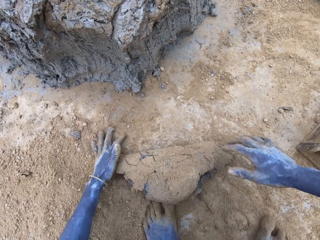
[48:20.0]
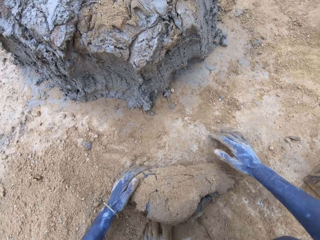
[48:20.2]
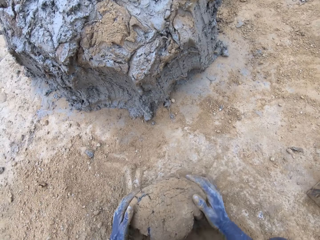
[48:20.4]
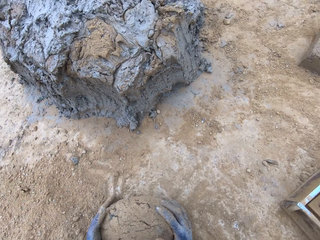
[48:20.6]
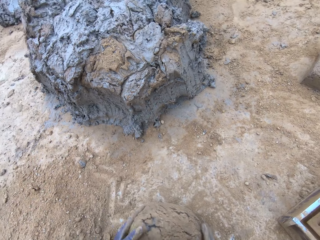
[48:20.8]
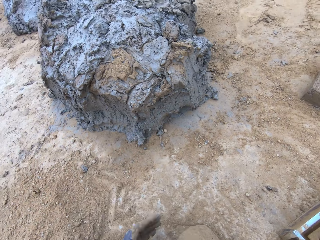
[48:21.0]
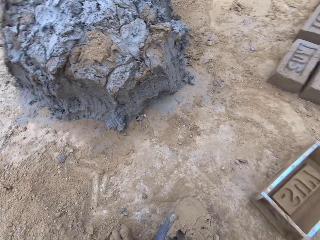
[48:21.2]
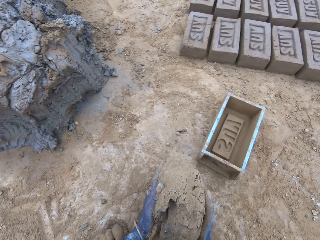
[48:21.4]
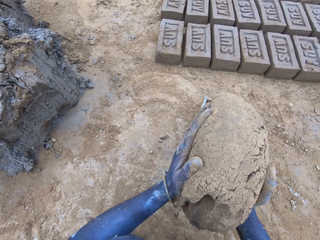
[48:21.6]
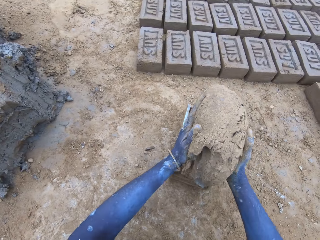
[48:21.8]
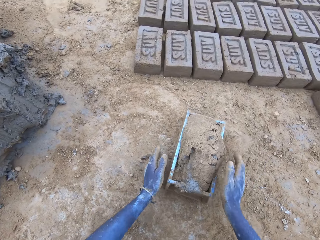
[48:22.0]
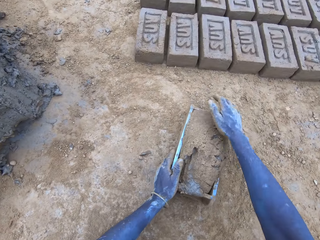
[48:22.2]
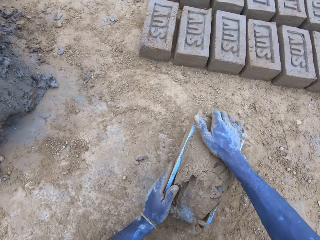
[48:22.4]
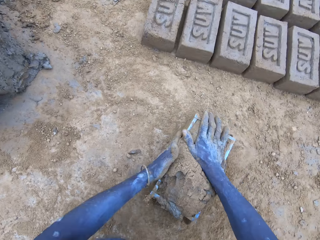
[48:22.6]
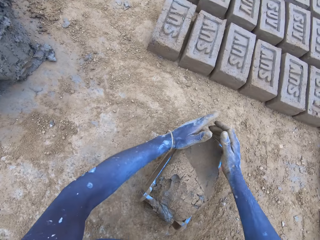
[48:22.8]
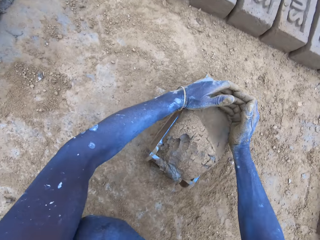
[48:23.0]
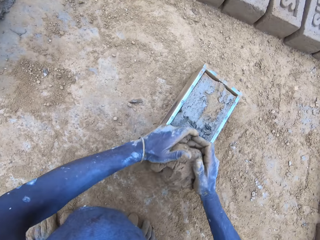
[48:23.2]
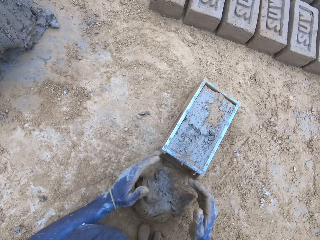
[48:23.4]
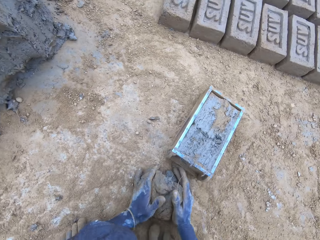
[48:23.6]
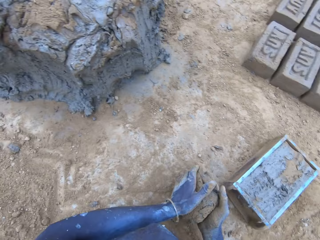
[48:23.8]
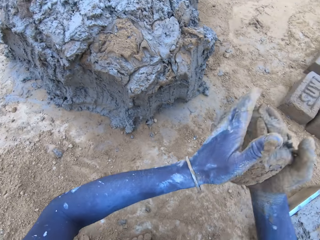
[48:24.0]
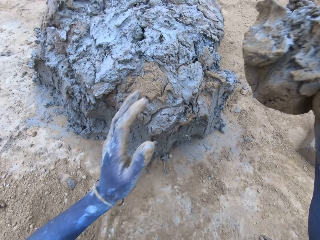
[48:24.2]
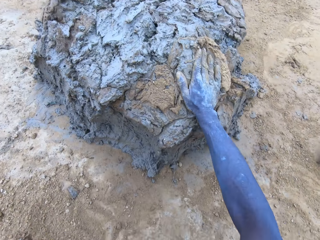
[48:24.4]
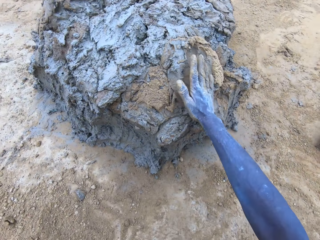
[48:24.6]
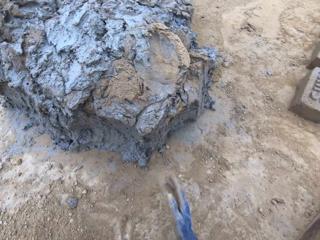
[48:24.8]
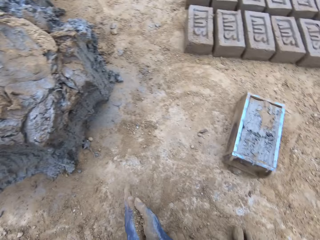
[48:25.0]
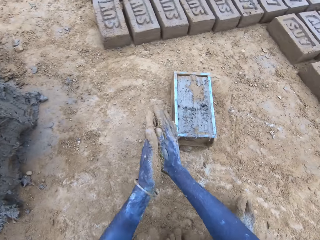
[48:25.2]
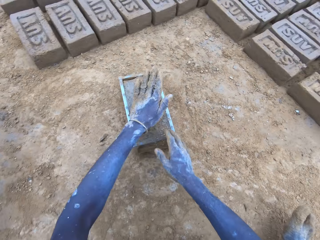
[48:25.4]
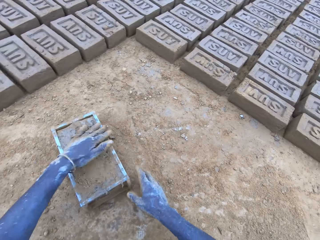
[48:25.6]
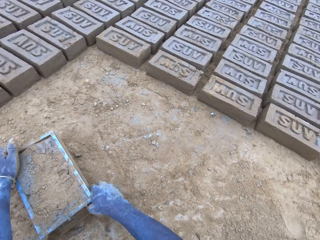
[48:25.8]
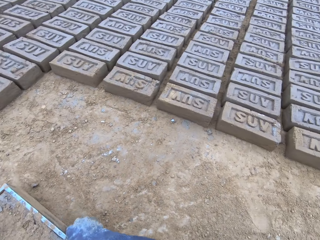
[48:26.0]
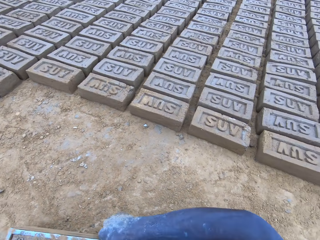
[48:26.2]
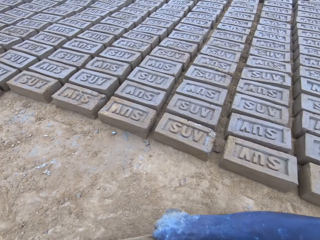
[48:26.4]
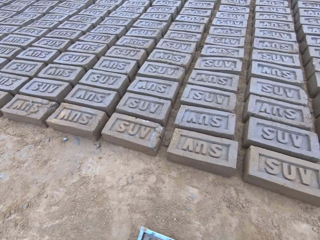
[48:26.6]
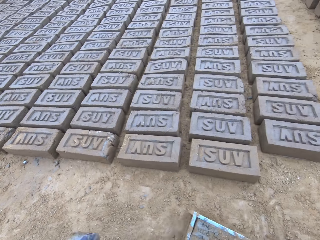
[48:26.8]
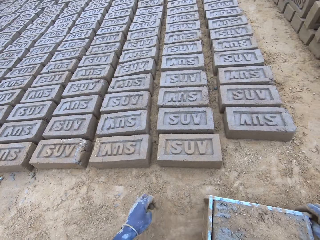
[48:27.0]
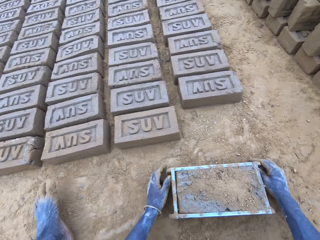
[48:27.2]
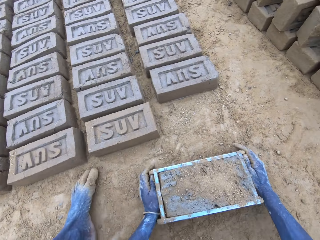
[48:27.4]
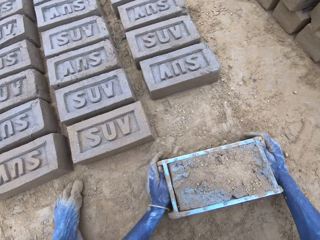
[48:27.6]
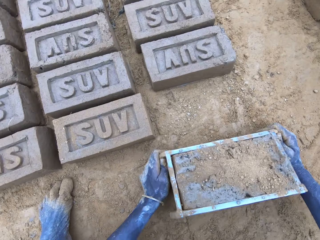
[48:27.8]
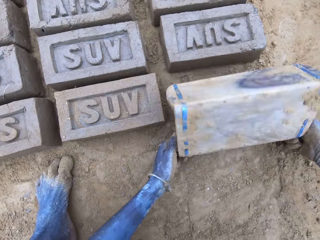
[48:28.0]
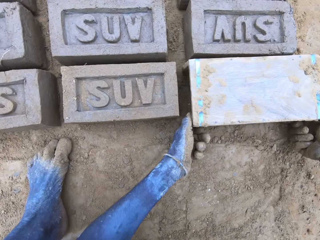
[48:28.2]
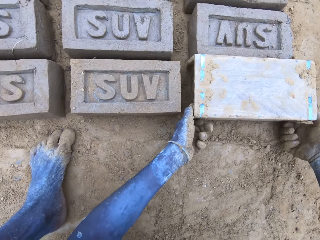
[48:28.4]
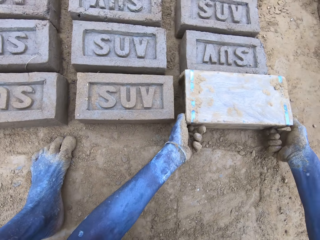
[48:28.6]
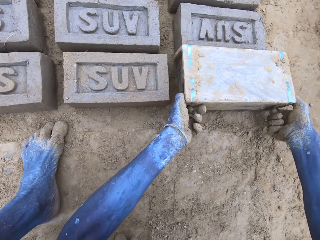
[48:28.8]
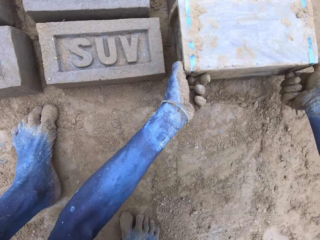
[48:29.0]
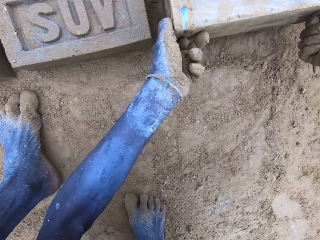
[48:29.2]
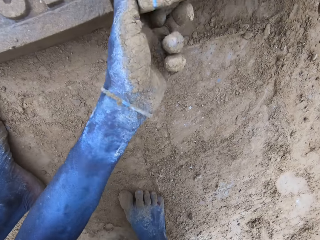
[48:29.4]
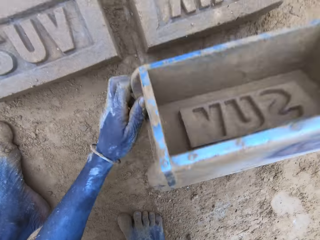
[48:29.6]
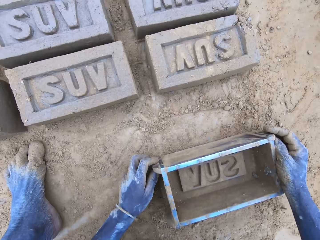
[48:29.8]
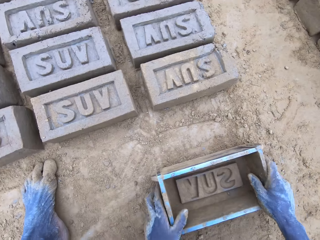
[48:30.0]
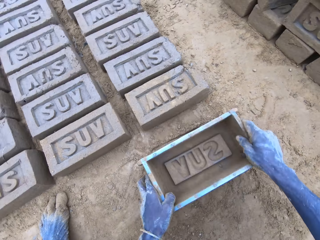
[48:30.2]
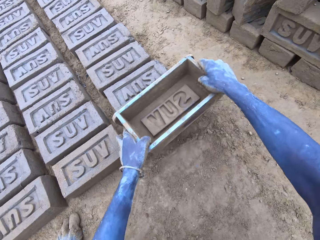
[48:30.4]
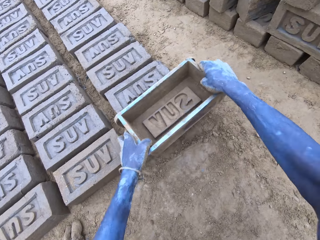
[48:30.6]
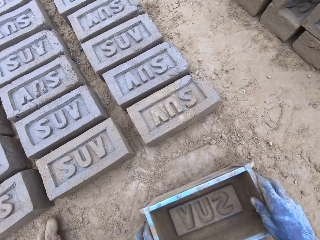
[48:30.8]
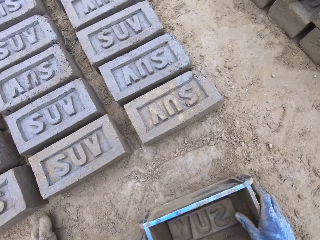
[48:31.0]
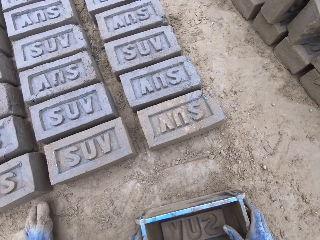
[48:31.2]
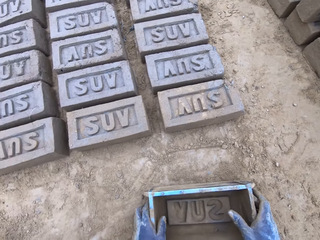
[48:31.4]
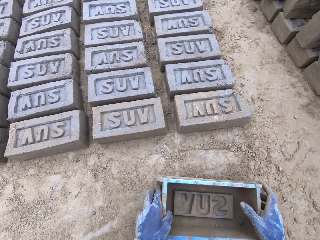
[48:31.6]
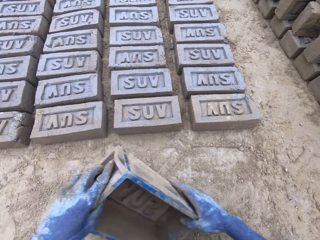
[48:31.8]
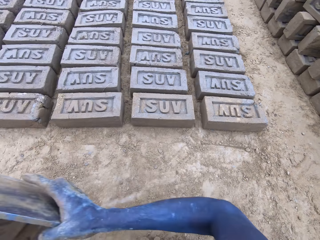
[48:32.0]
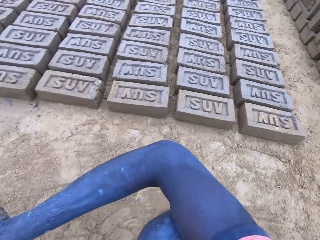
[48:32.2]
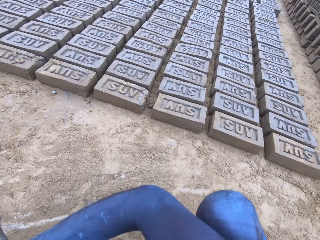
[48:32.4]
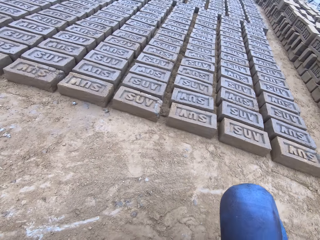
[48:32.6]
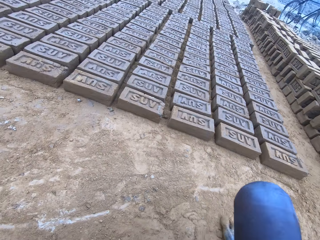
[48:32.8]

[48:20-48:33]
The camera wearer rolls clay or mud on the ground. They put the mud in the brick mould. They scoop the excess mud on the brick mould. They throw the mud on the pile of mud. They lift the brick mould. They pour the mud in the brick mould on the ground. They remove the brick mould.

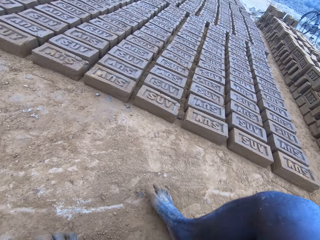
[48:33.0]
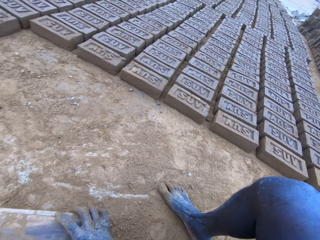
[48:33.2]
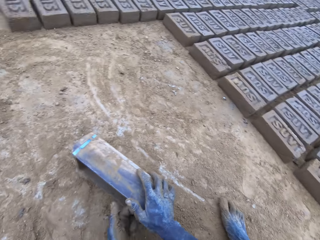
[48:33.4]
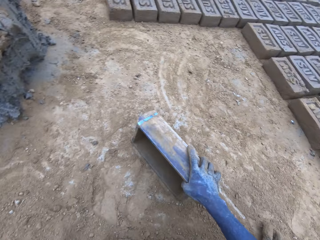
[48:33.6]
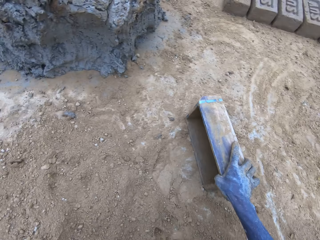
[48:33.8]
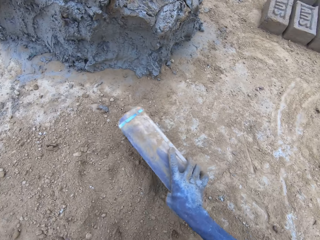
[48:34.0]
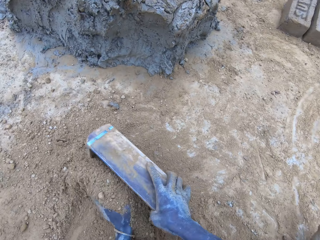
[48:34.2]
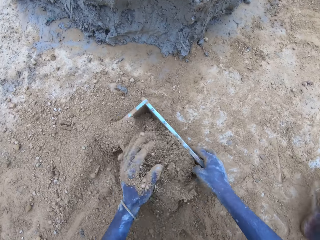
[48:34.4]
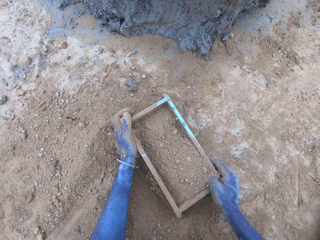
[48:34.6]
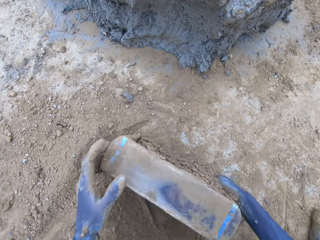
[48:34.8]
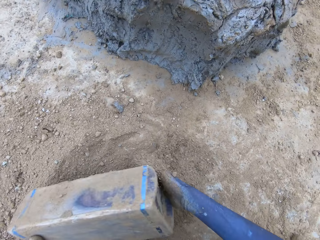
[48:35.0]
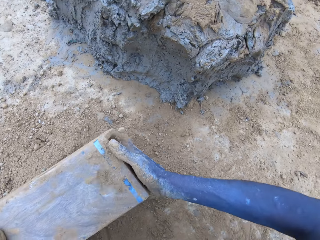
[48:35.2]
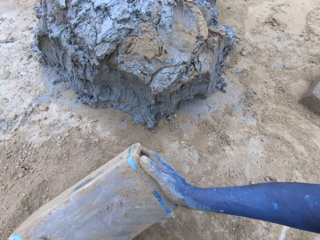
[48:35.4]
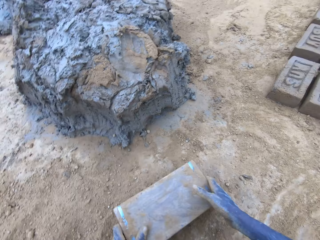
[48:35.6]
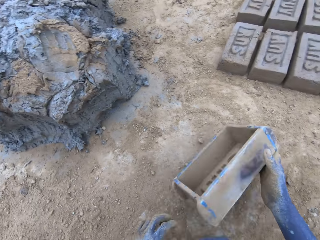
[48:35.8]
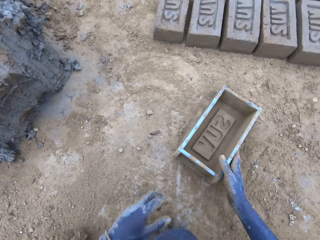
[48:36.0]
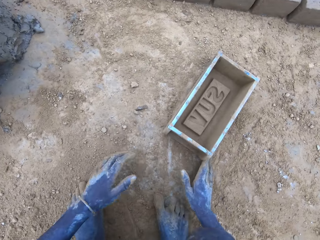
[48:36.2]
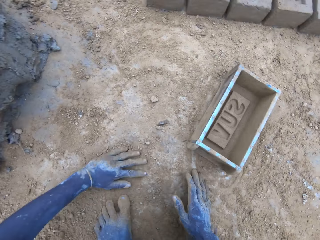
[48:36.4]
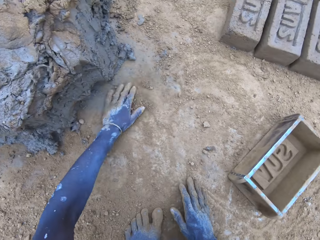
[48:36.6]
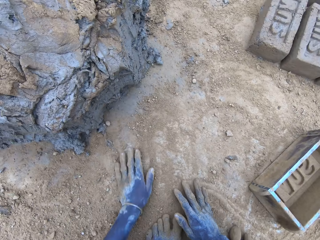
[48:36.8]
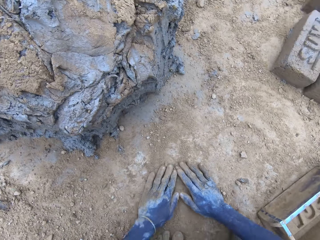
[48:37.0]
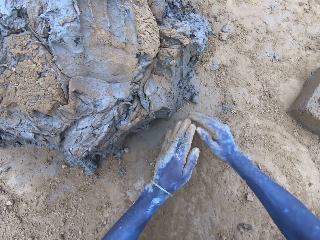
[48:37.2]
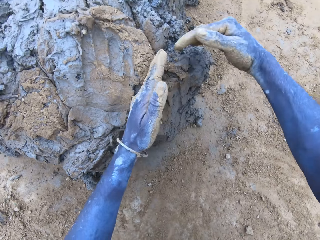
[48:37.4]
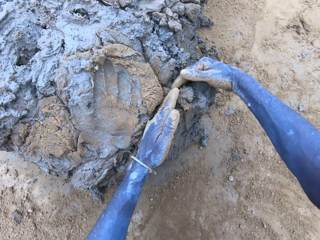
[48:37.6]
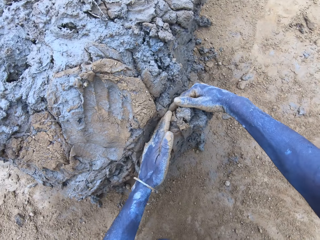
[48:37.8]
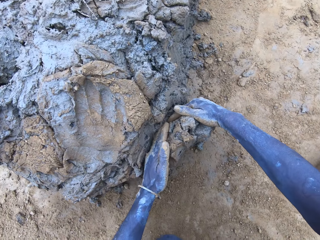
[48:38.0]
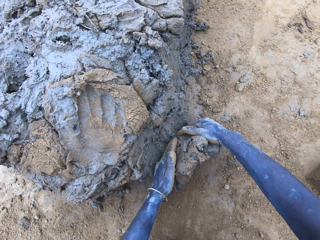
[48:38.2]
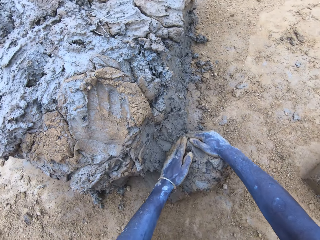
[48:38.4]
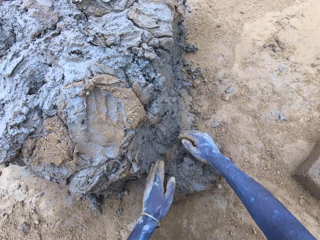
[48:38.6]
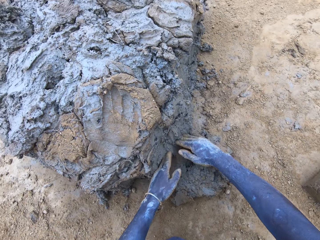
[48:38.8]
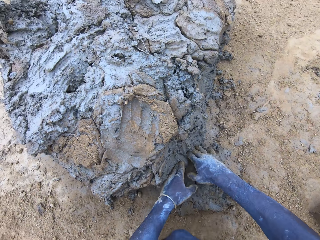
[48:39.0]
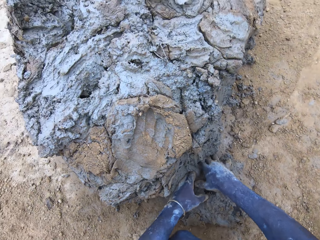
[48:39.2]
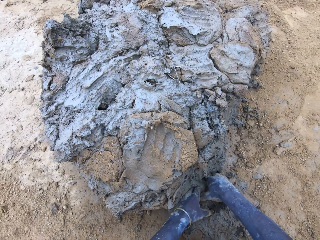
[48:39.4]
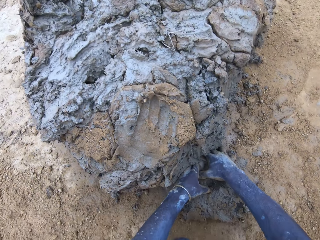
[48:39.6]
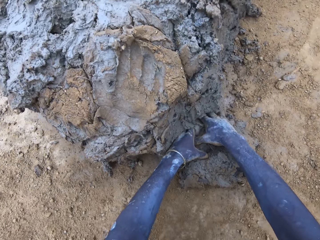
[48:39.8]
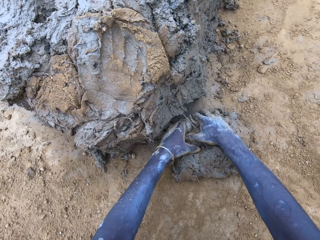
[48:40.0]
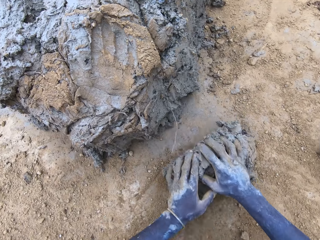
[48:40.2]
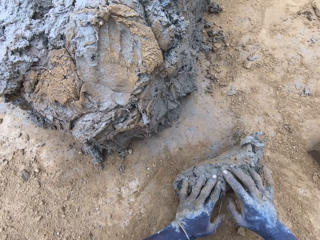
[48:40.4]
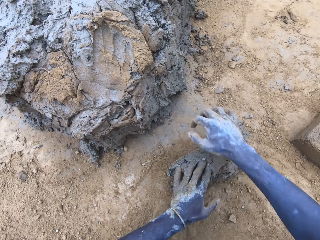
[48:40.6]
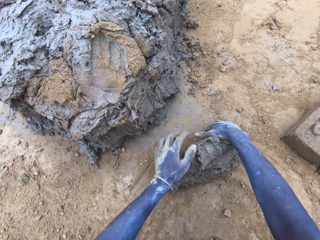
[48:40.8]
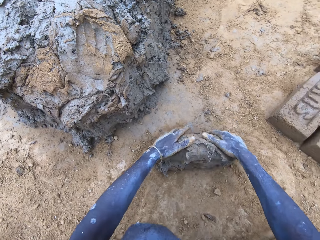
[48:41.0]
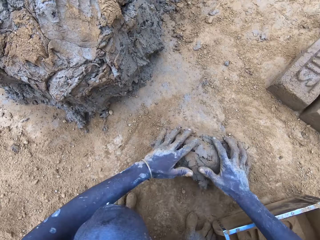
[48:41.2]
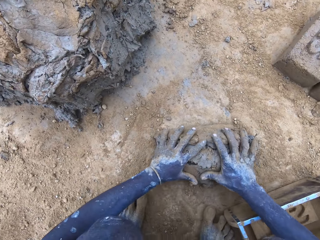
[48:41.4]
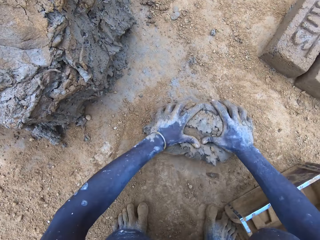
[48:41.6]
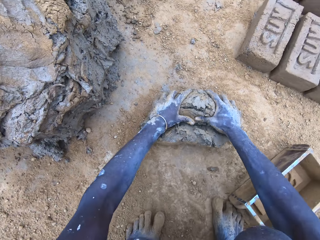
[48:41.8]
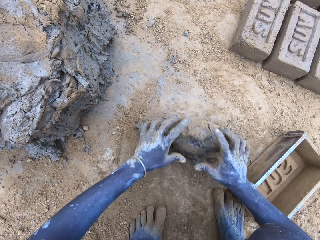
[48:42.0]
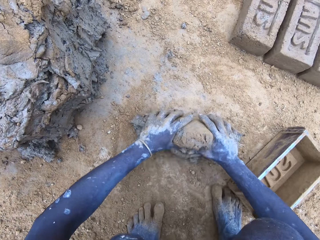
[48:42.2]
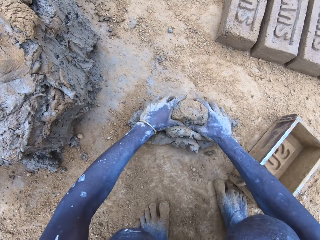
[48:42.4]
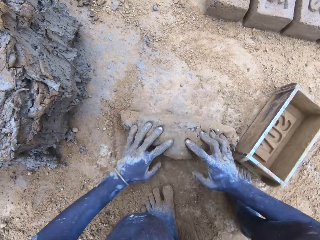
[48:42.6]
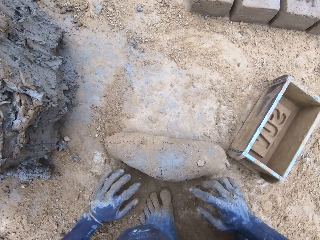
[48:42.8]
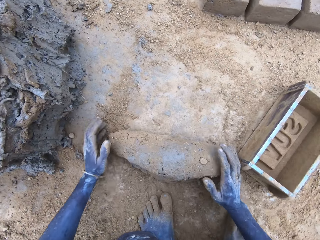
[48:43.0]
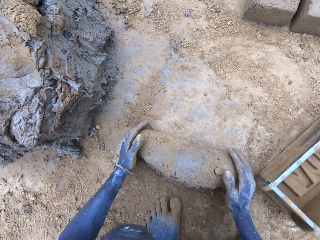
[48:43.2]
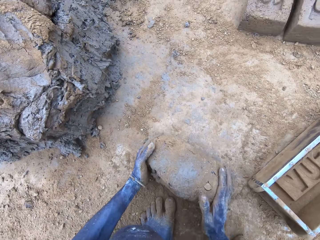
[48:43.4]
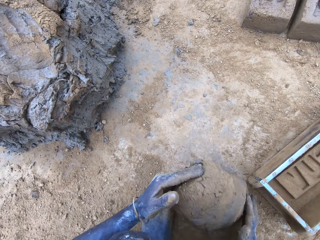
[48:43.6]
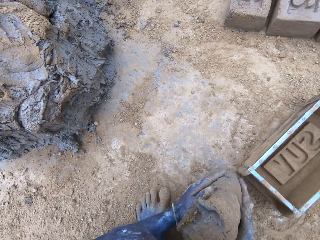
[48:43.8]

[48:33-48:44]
The camera wearer puts sand in the brick mould. They pour the sand from the brick mould on the ground. They scoop clay using hands. They roll the clay on the ground.
